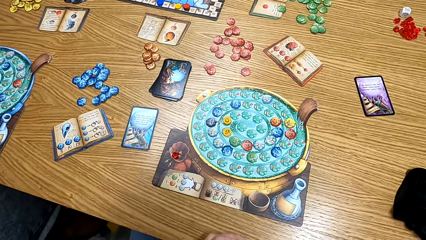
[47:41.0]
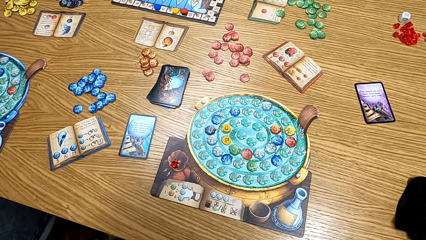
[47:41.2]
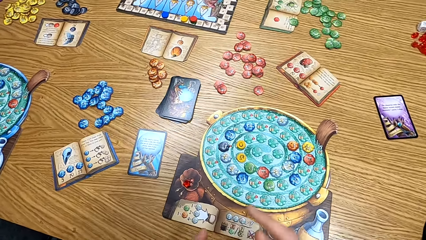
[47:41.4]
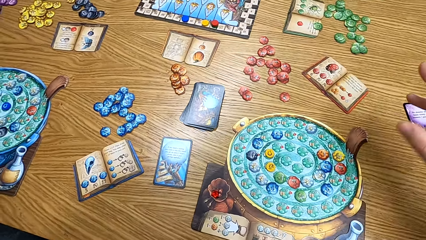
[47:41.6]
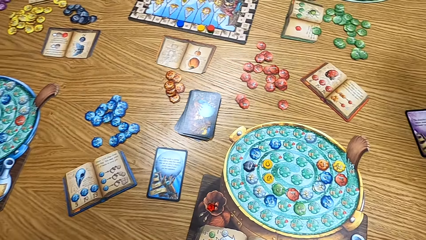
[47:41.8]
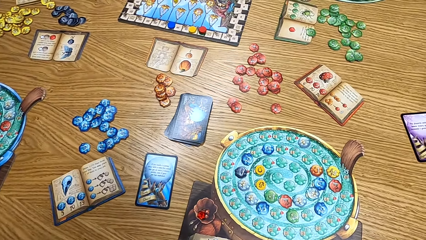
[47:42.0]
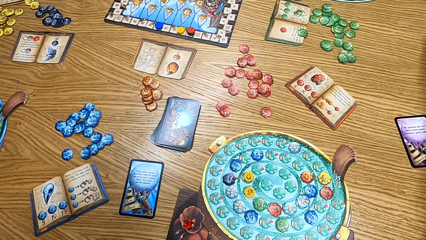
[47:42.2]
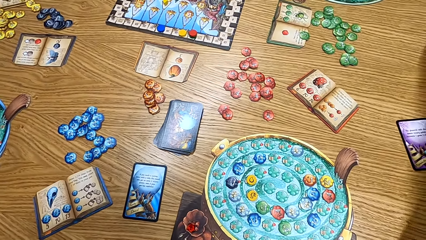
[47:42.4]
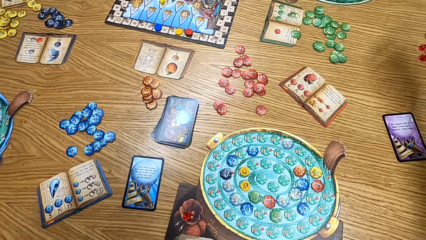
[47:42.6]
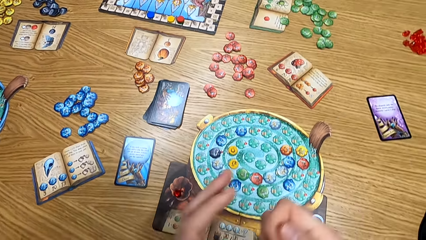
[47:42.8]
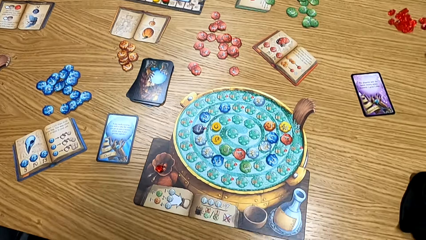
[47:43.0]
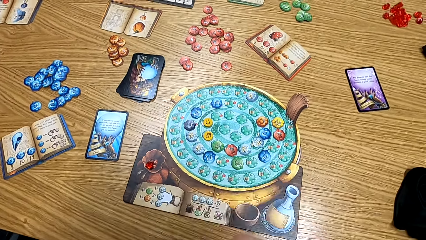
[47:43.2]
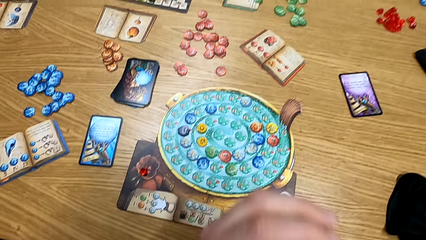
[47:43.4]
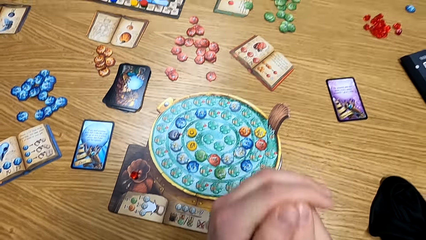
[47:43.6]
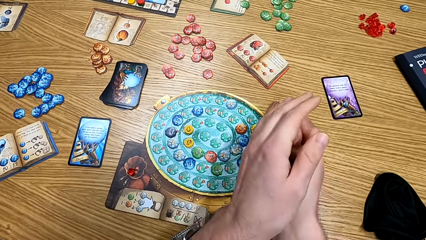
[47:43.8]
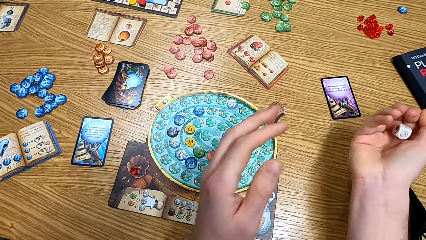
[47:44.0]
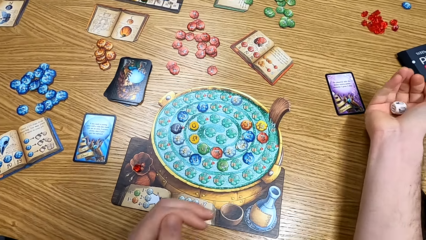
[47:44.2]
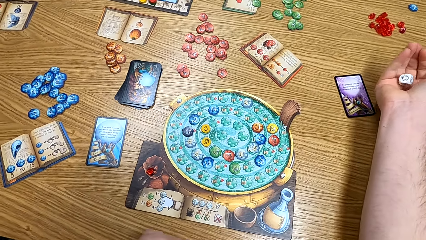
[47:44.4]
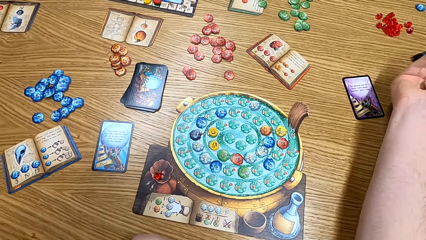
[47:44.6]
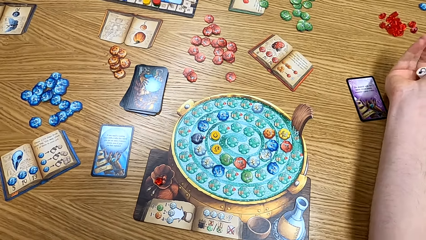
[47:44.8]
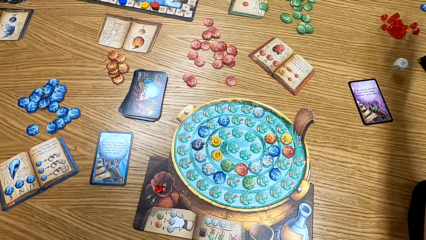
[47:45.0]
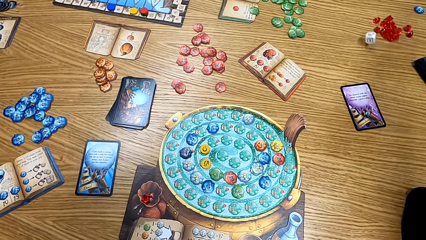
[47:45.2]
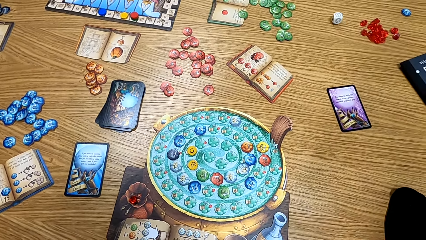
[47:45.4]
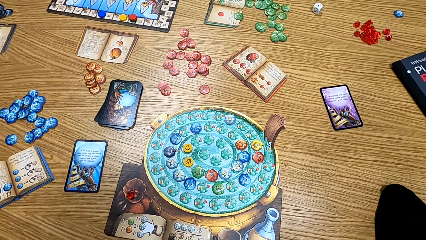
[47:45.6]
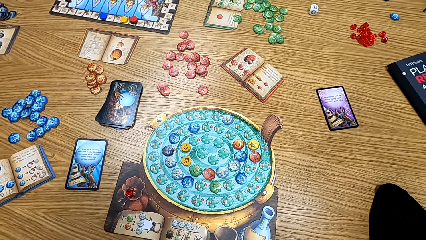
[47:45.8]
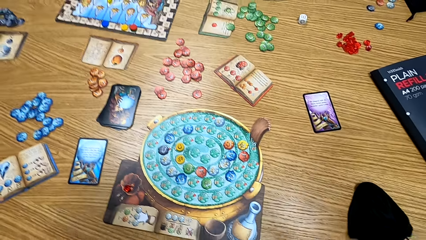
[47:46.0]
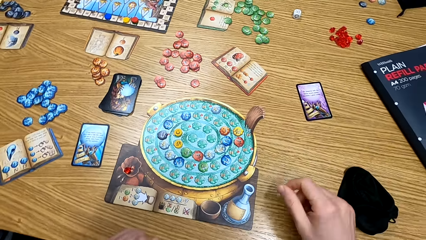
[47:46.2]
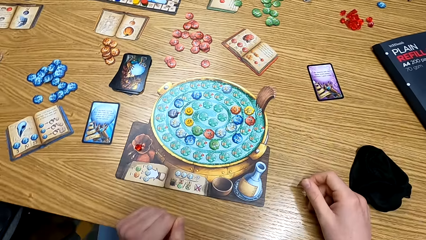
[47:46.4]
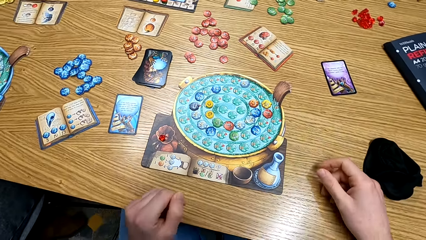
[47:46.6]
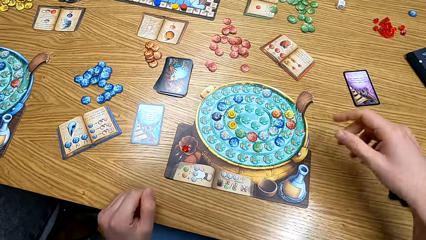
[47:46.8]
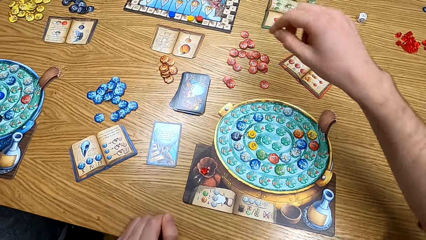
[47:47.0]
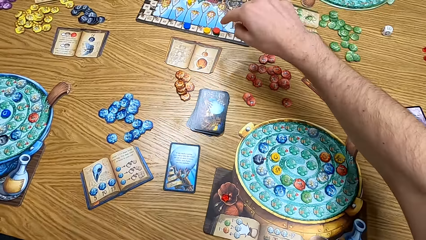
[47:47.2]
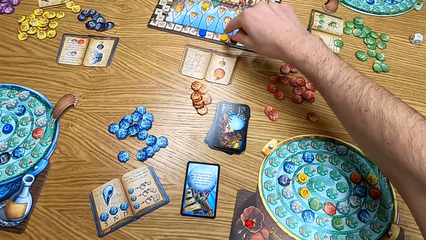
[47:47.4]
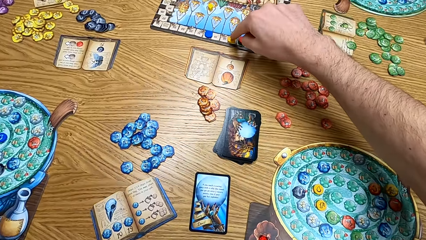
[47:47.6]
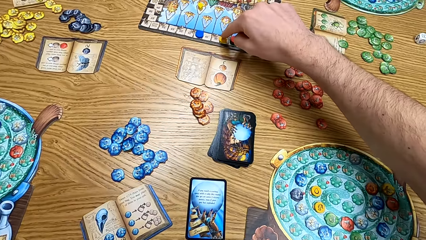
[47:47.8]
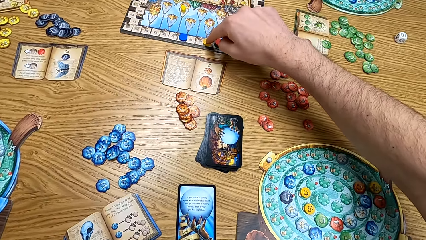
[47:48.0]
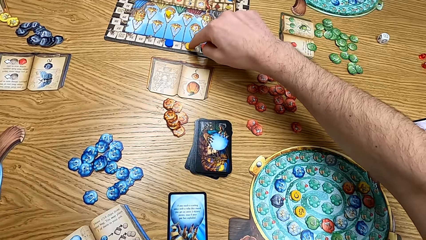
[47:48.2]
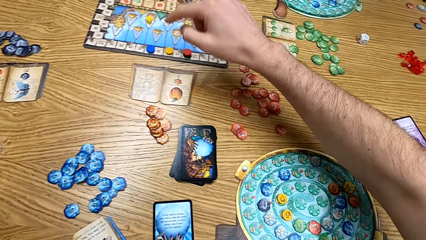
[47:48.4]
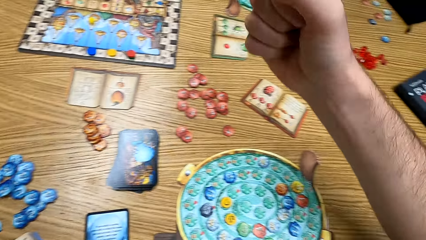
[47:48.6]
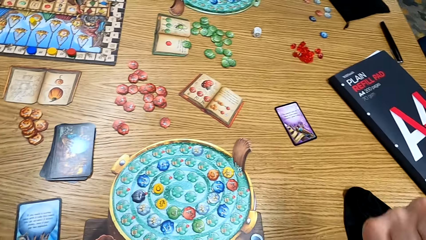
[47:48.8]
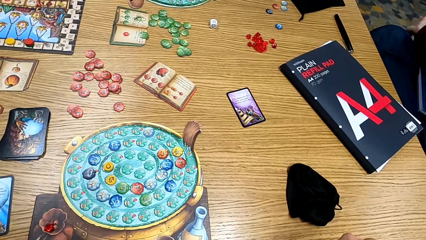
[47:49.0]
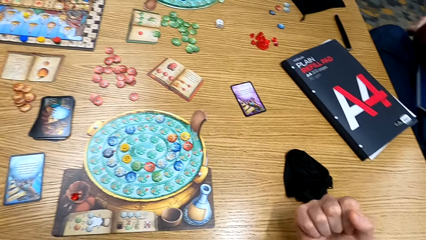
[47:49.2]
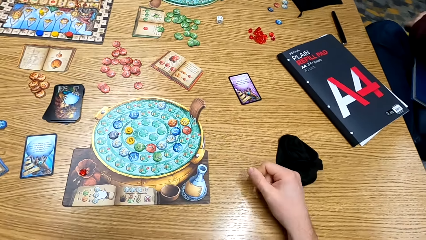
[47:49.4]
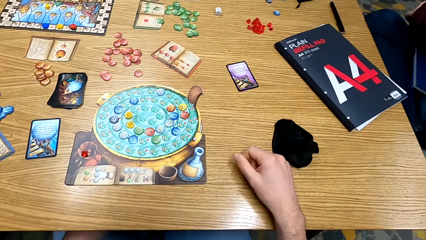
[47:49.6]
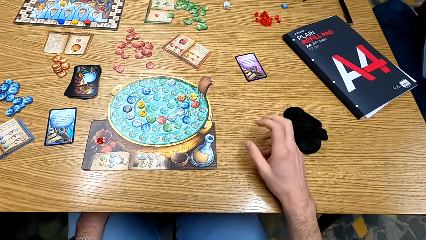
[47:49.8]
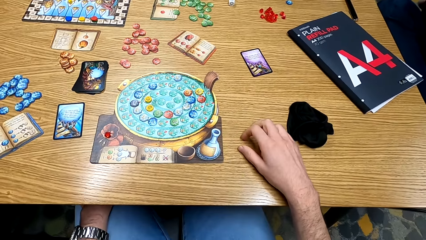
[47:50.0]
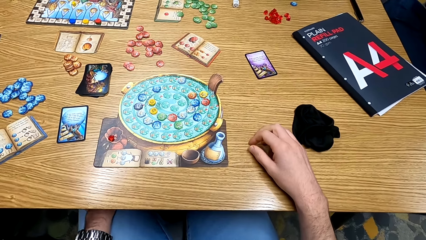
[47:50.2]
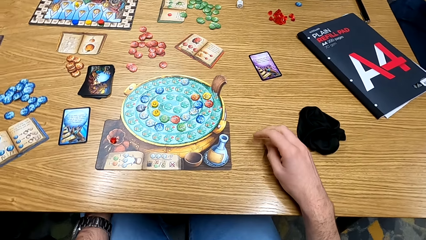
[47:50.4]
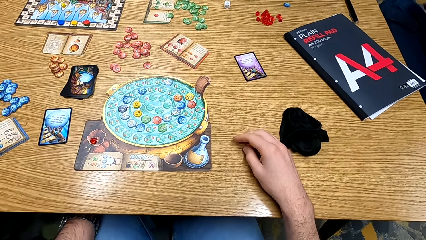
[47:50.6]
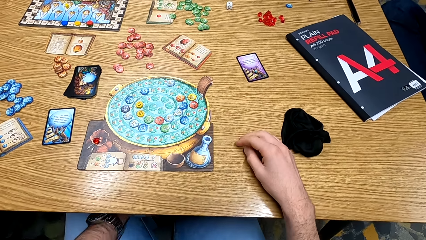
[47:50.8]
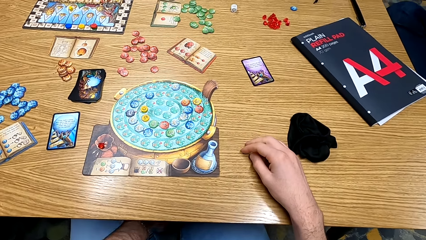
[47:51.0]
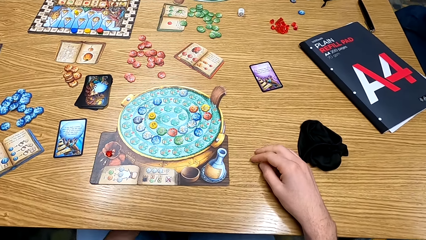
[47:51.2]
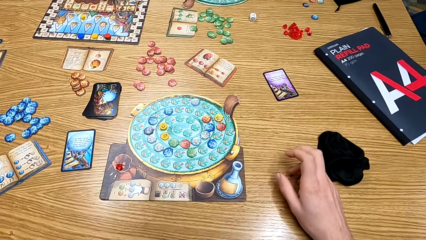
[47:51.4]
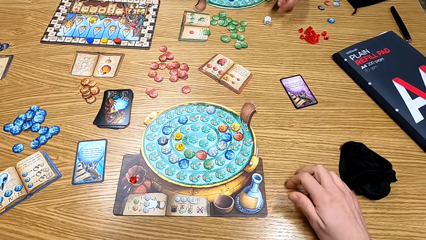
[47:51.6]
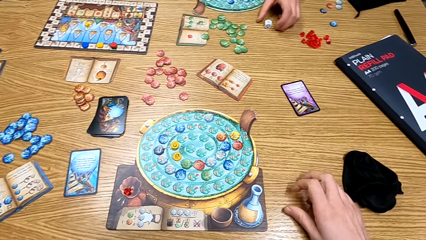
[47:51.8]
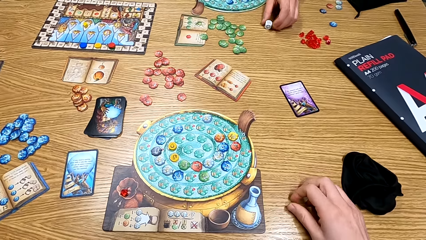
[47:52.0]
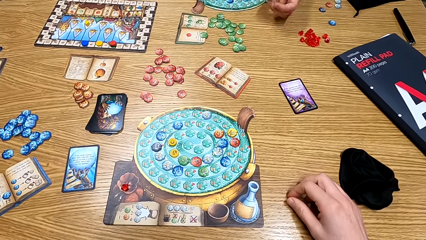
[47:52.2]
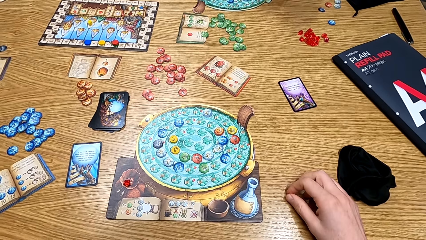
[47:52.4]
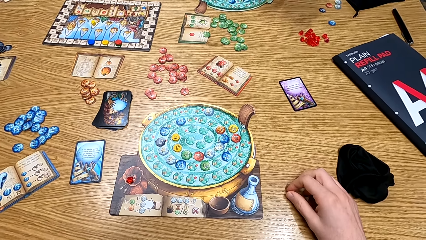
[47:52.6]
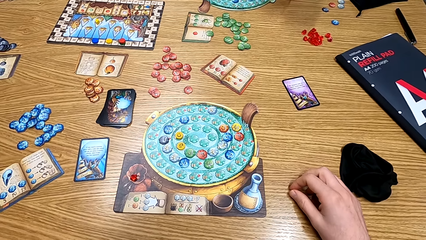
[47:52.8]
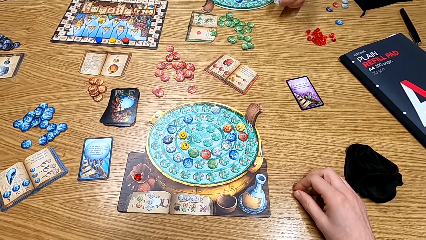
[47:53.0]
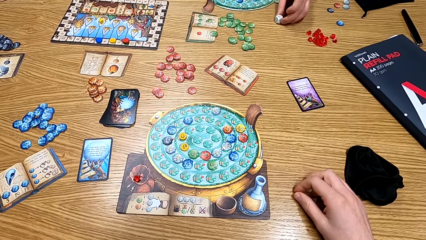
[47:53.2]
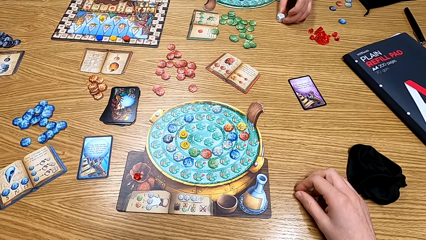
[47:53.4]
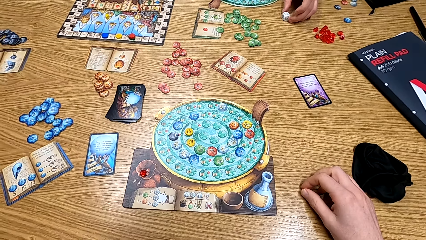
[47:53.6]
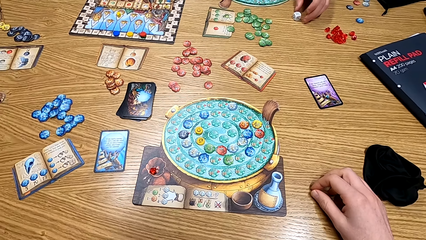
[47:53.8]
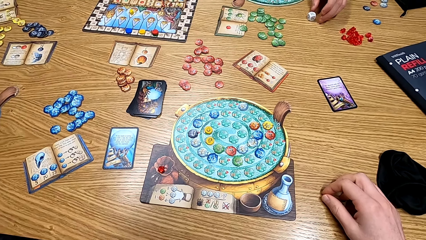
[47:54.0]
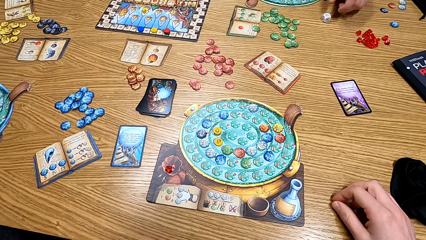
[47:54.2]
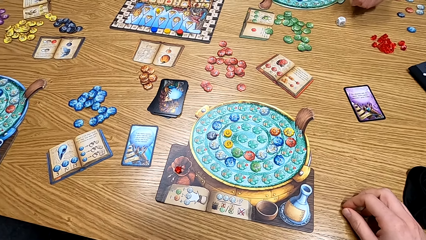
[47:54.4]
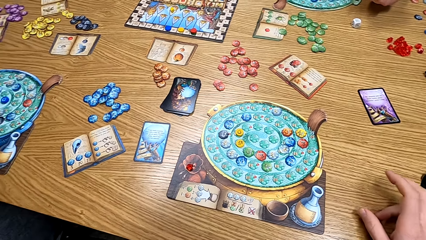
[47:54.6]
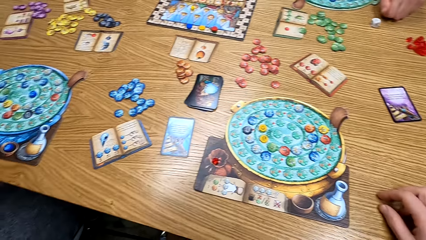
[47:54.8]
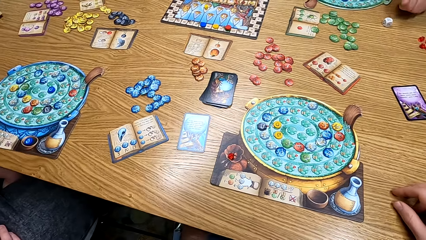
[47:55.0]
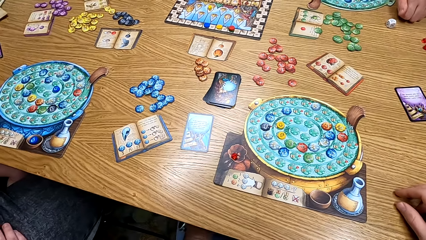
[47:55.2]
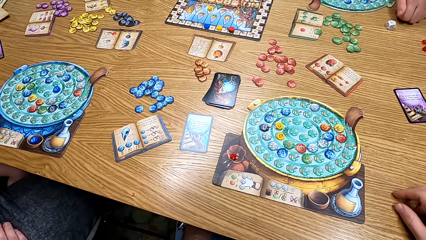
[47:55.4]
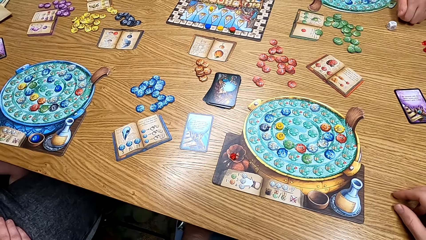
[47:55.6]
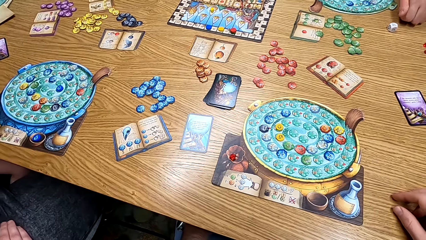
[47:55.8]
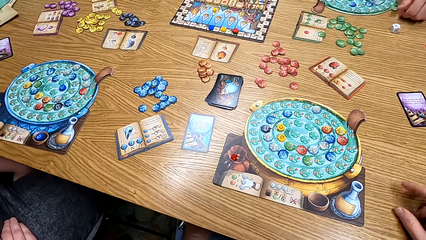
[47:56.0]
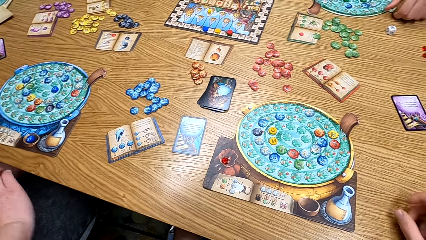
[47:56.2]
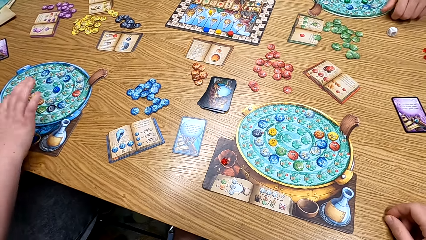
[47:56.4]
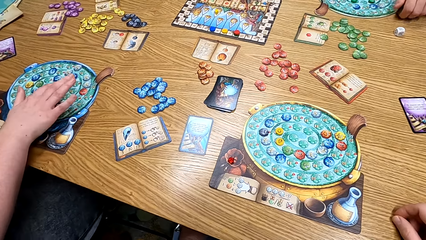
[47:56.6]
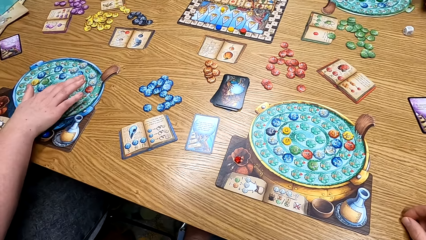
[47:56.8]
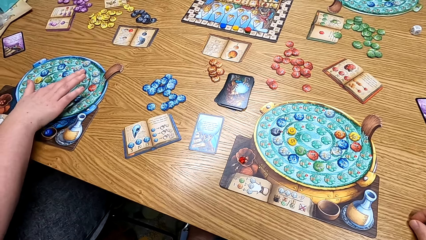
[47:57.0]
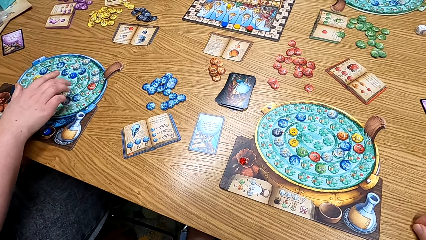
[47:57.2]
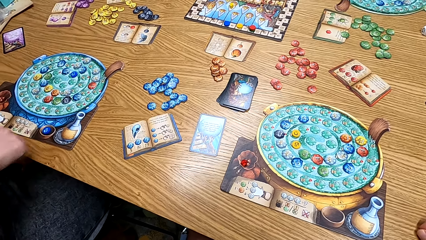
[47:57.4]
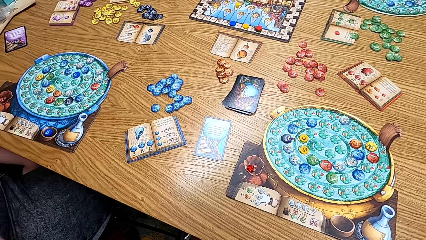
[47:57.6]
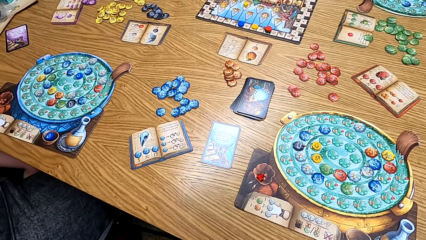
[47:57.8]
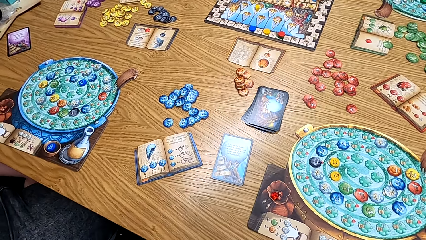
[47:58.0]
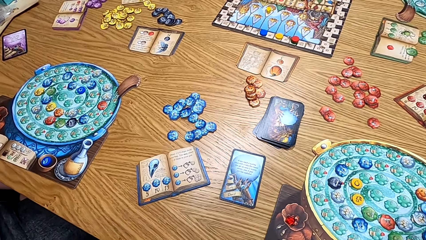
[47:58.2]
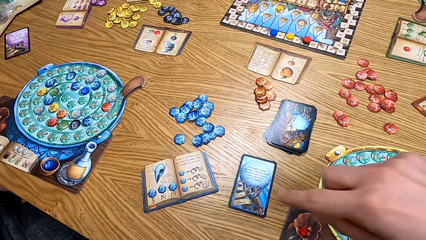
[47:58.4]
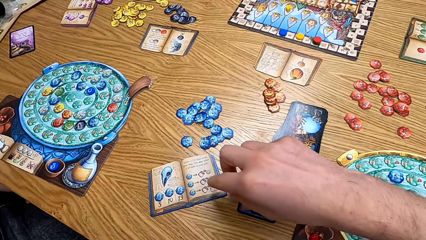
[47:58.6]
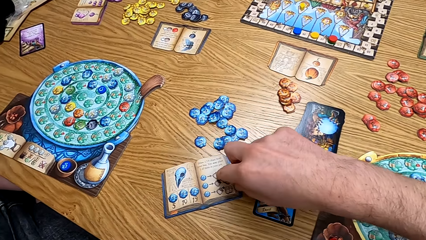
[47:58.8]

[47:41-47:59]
The camera wearer takes the dice on the table. He shakes the dice on his hand. He puts the dice on the table, touches a chip and taps on the table. A man takes the dice on the table. The man puts the dice on the table.
